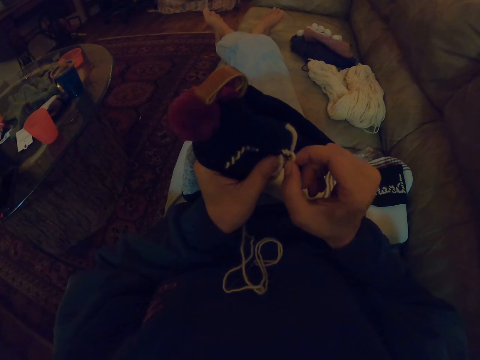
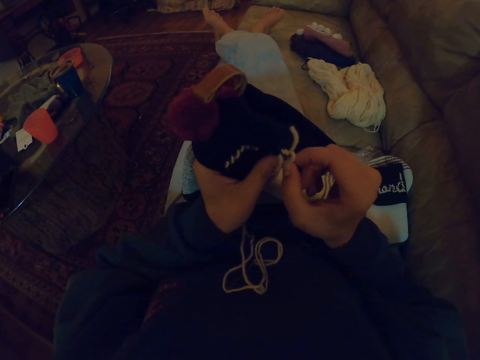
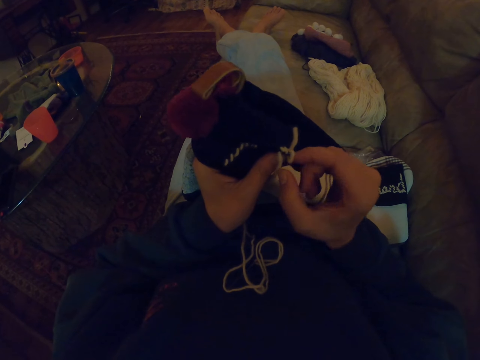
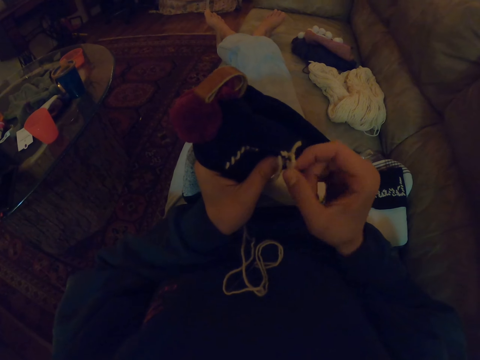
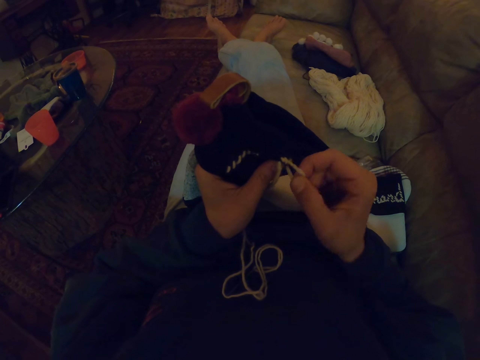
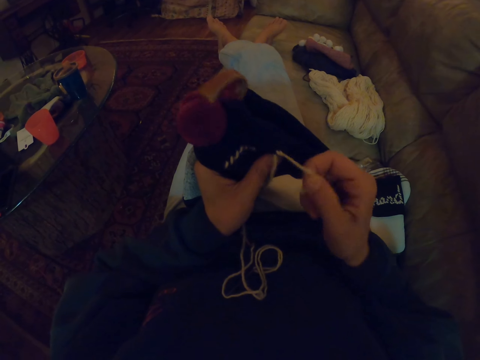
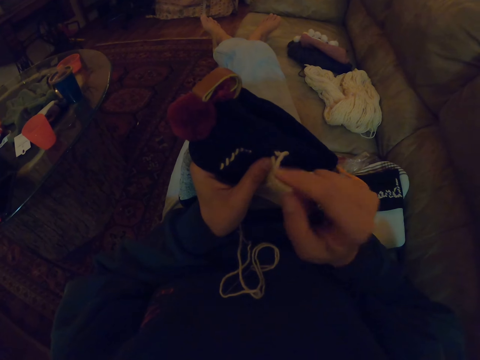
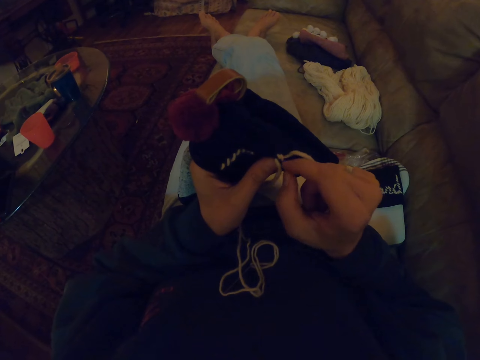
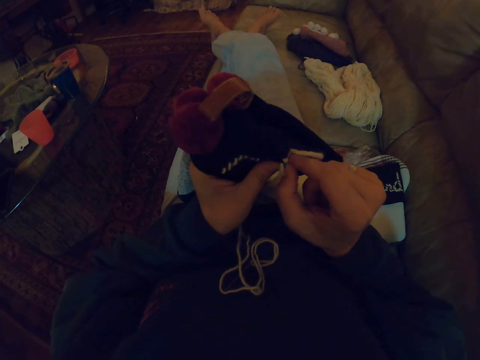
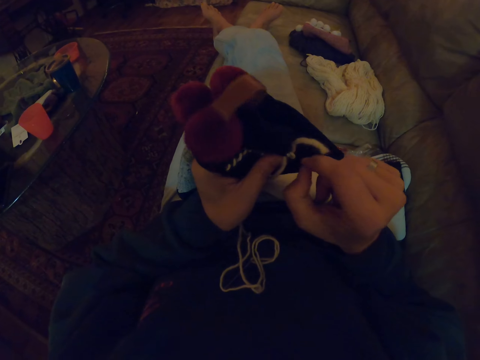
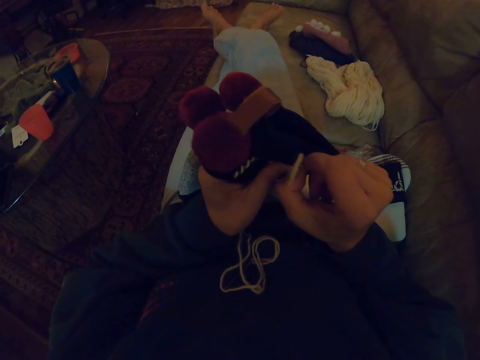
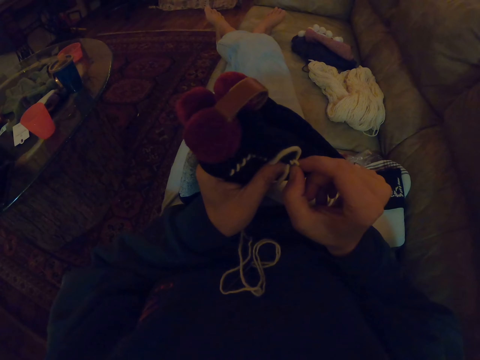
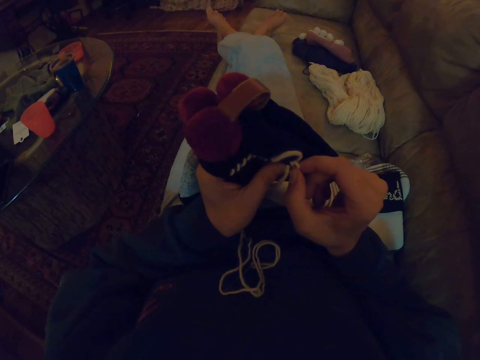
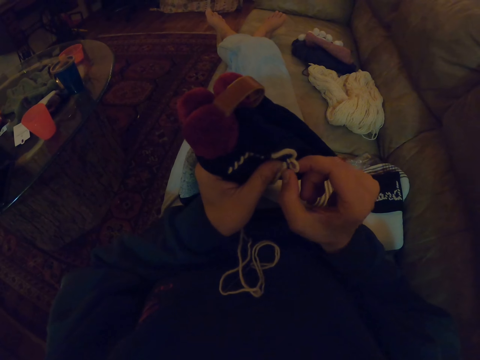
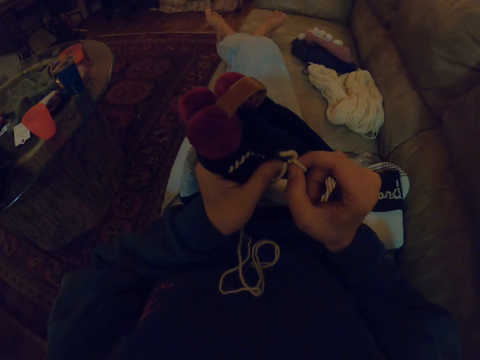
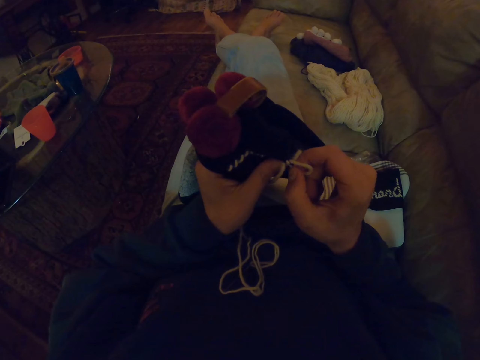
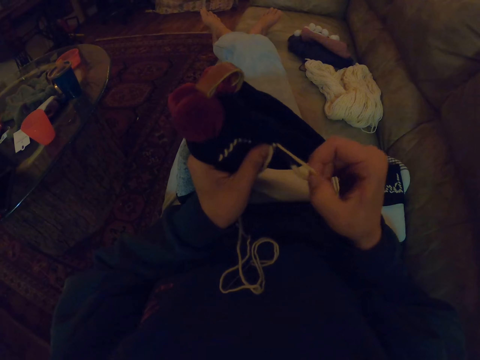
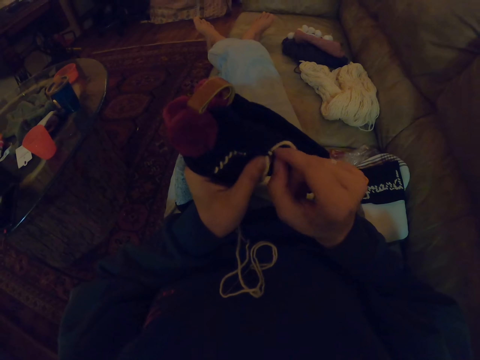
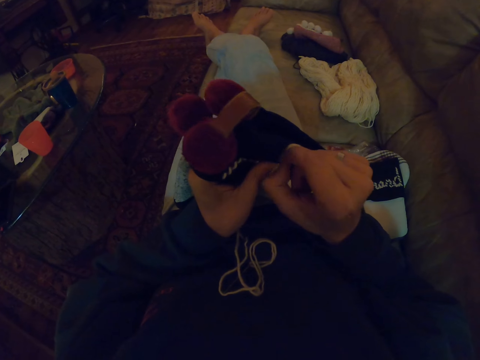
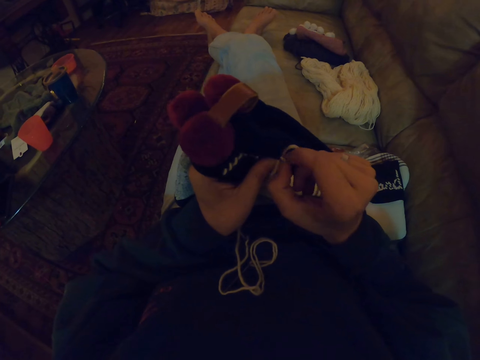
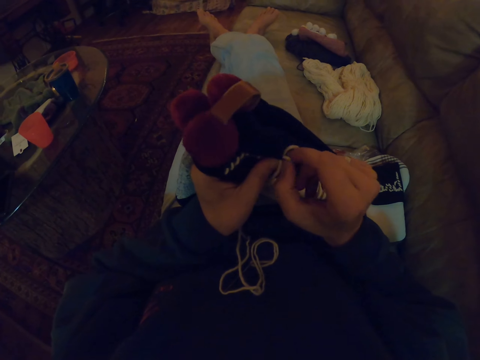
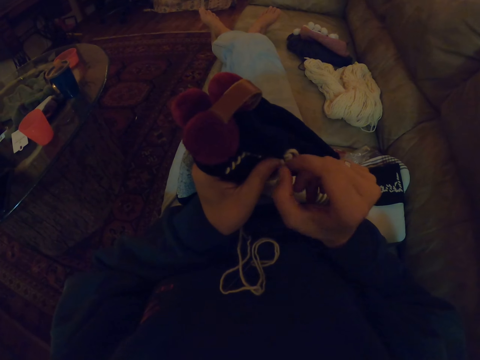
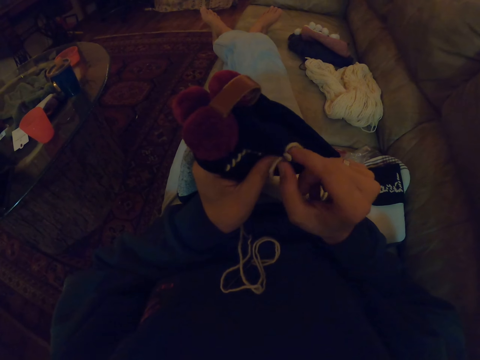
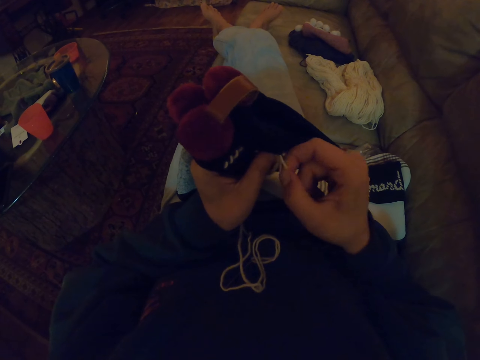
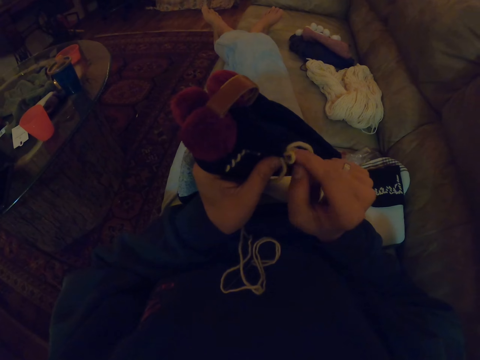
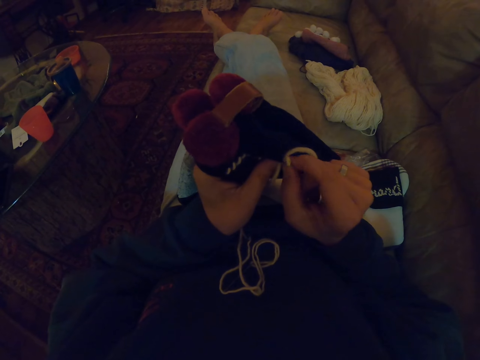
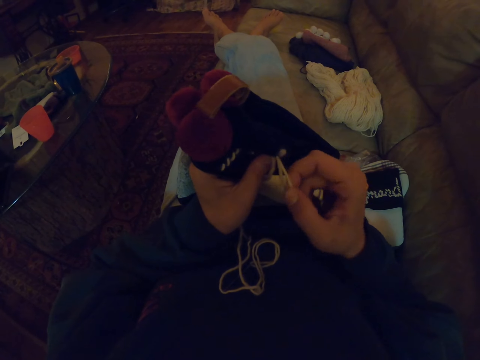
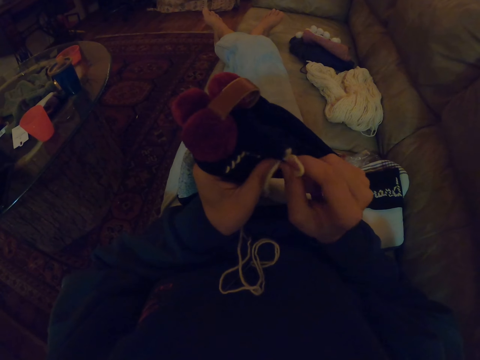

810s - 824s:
The camera wearer unknits. They unknit again.

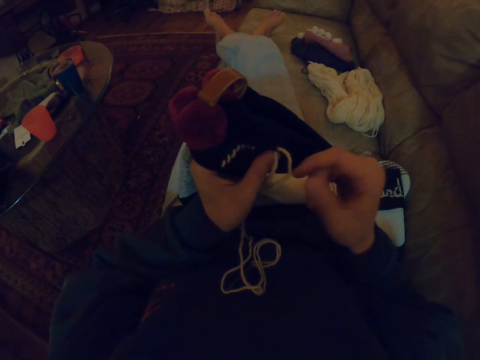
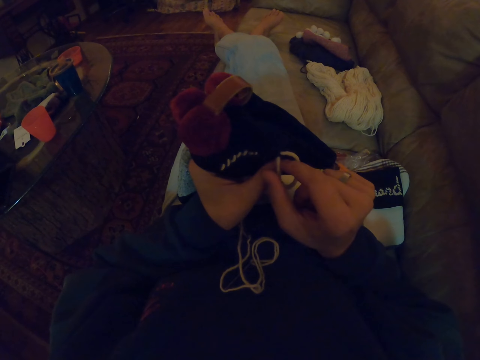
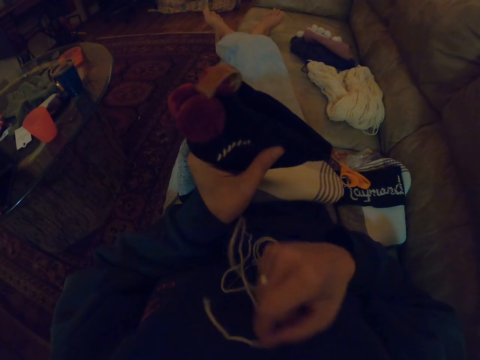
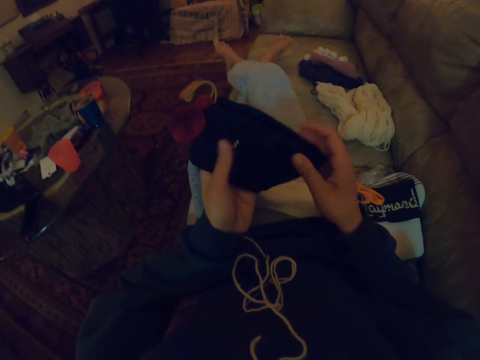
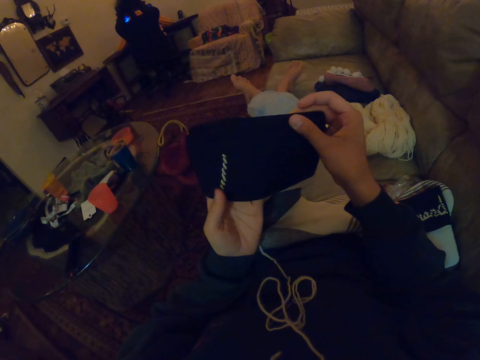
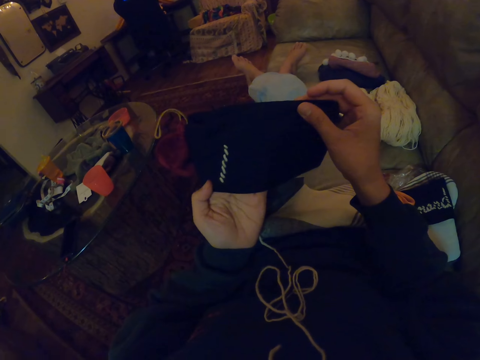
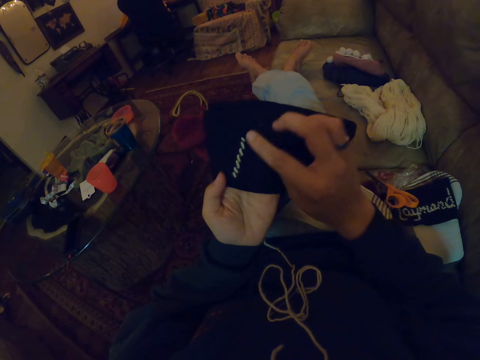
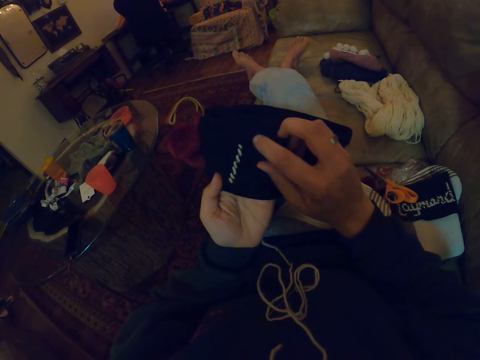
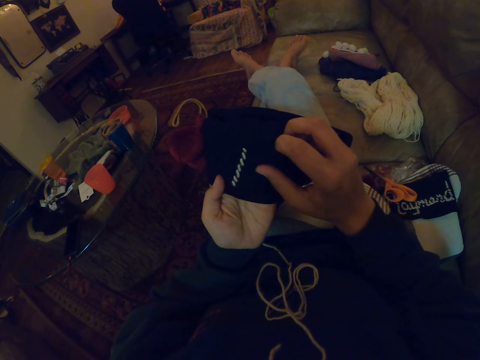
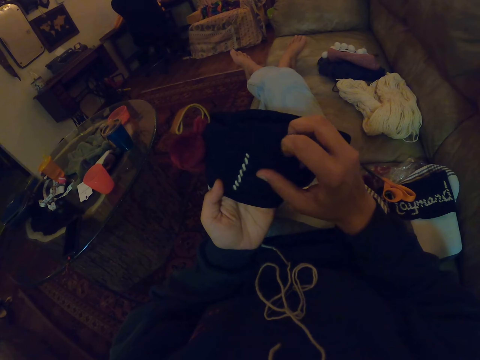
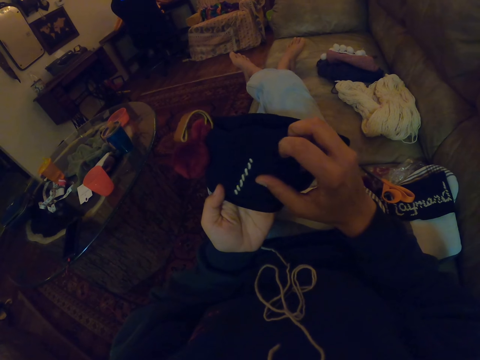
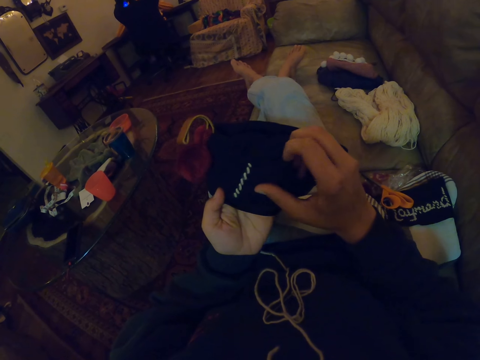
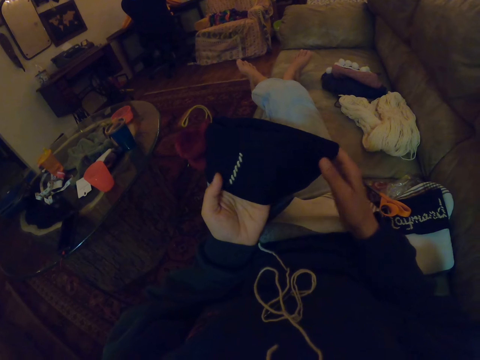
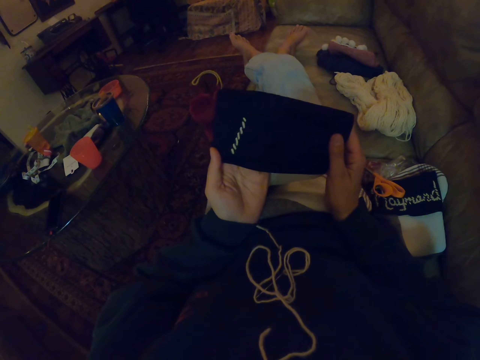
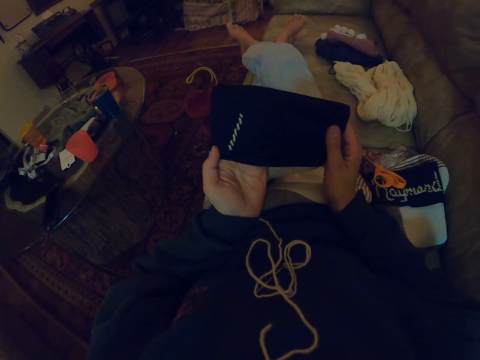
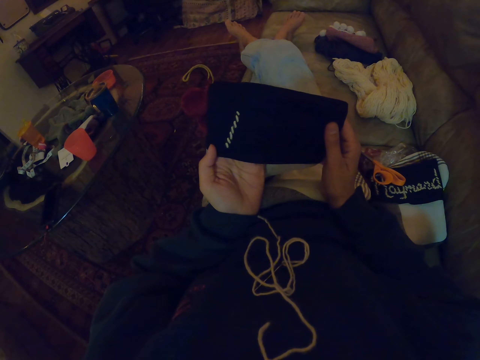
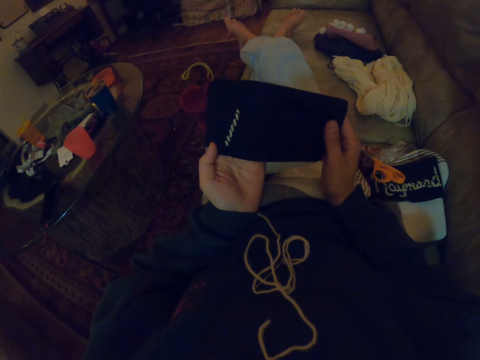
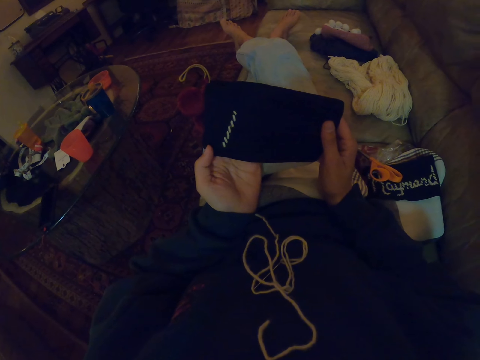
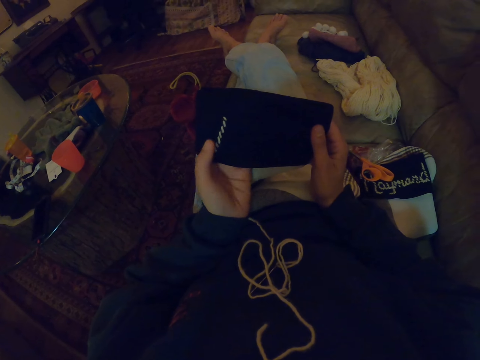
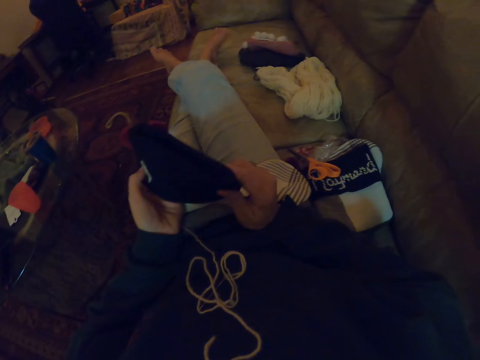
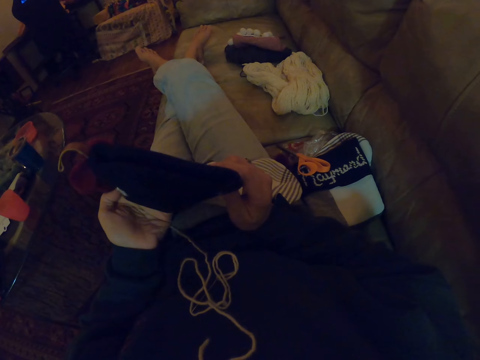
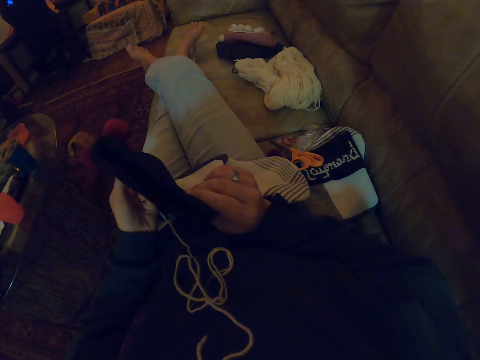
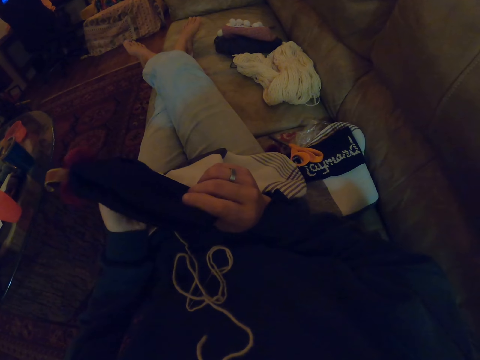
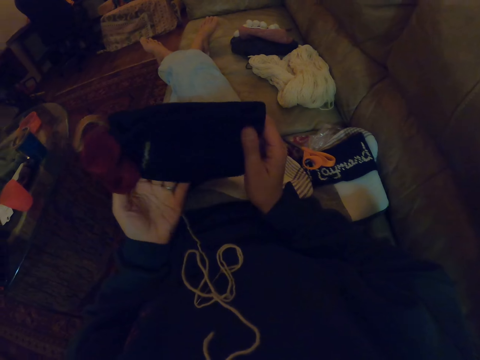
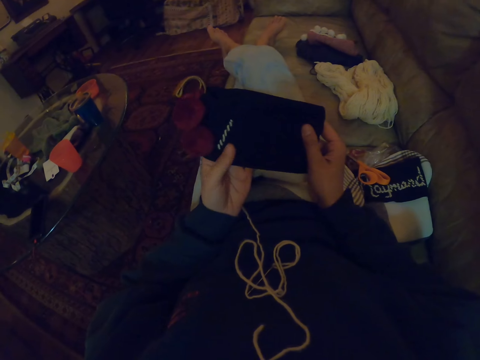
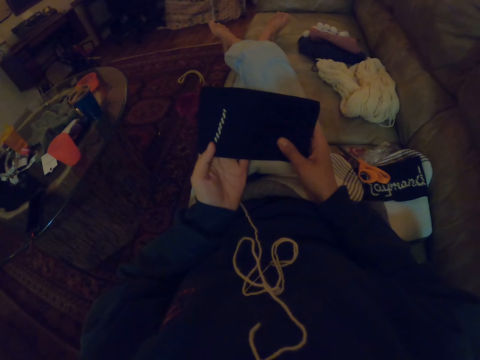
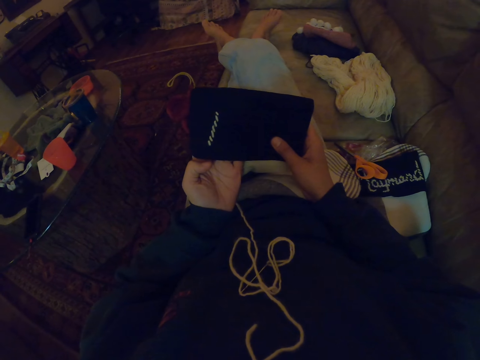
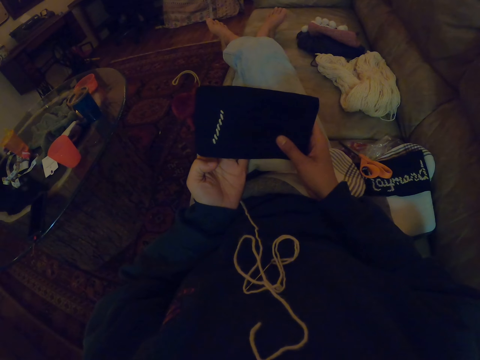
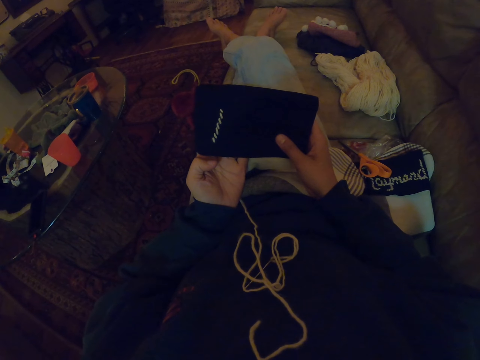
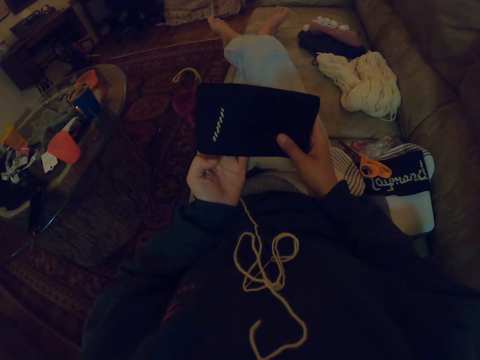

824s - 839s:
The camera wearer pulls out the string. They look at the sock. They scratch the sock. They look at the sock. They hold the woolen fabric with both hands.
